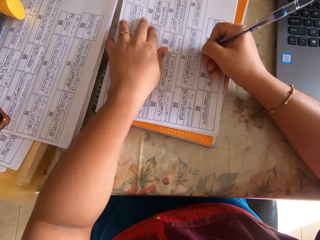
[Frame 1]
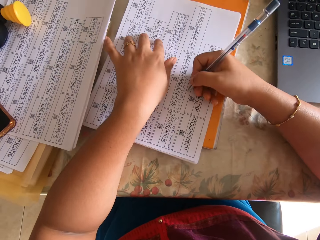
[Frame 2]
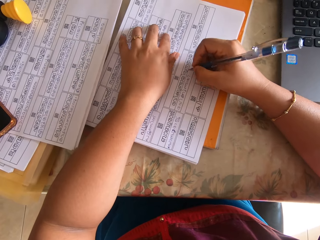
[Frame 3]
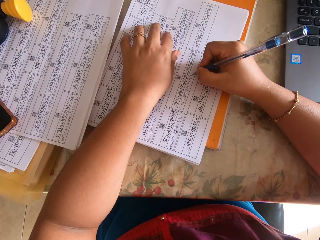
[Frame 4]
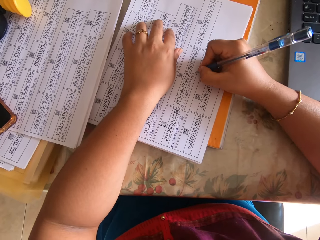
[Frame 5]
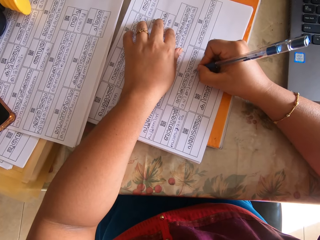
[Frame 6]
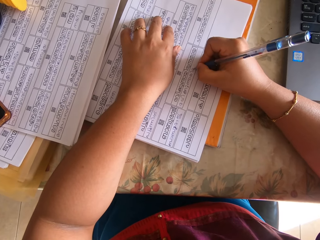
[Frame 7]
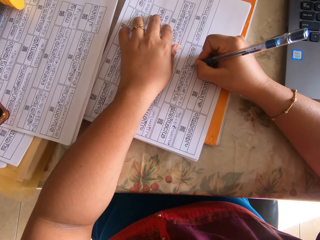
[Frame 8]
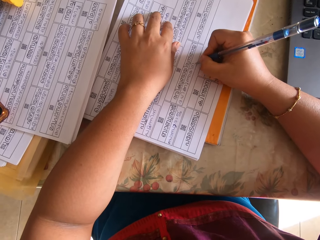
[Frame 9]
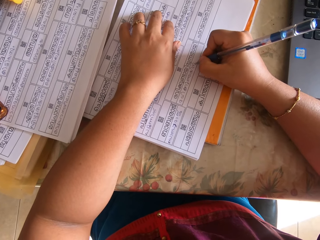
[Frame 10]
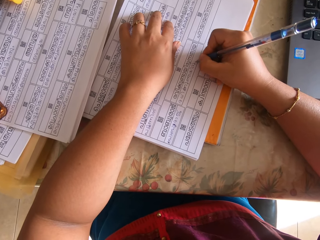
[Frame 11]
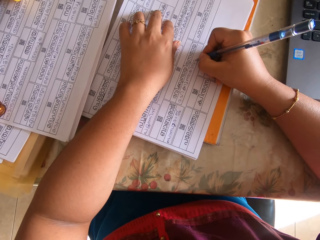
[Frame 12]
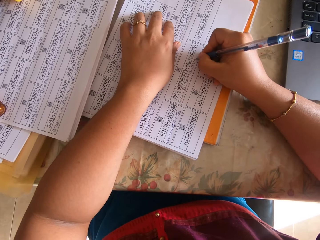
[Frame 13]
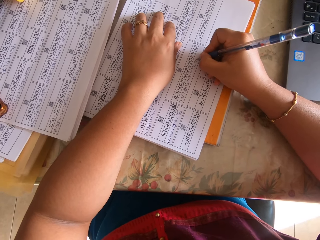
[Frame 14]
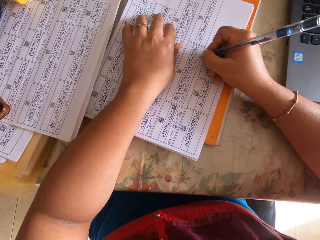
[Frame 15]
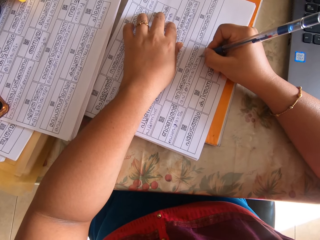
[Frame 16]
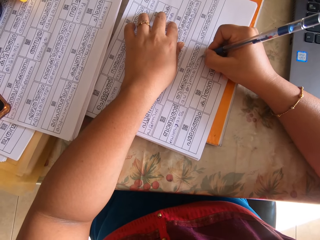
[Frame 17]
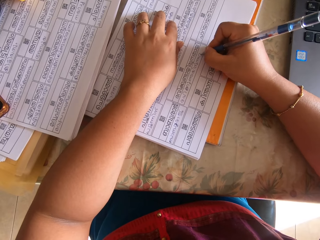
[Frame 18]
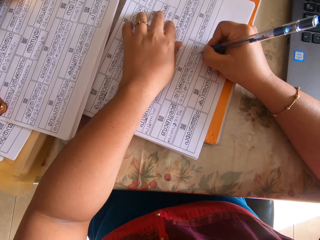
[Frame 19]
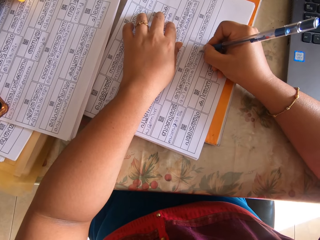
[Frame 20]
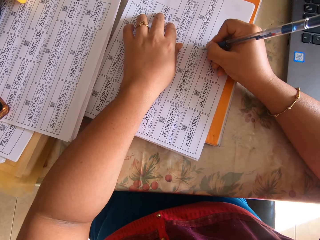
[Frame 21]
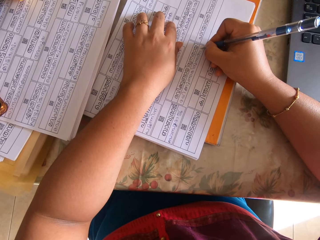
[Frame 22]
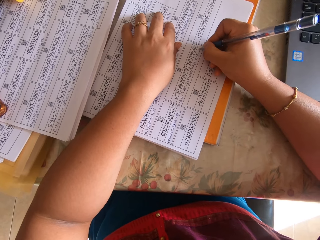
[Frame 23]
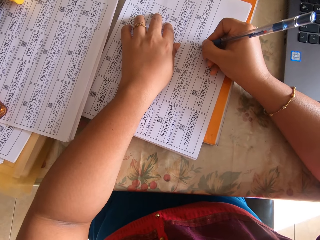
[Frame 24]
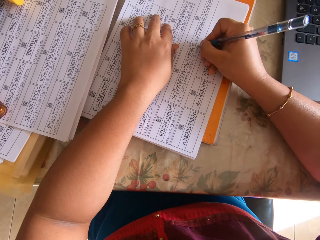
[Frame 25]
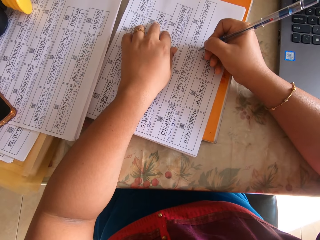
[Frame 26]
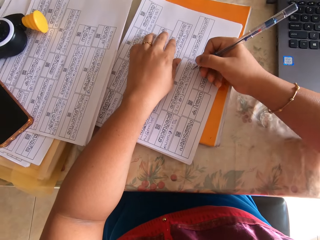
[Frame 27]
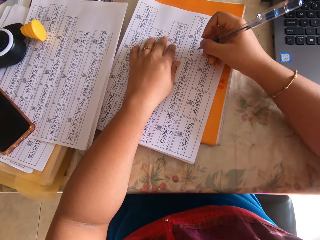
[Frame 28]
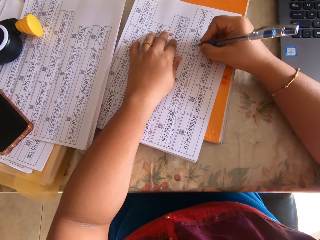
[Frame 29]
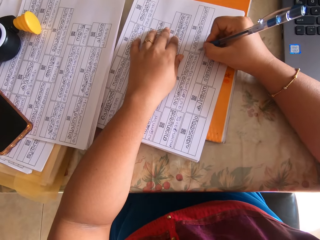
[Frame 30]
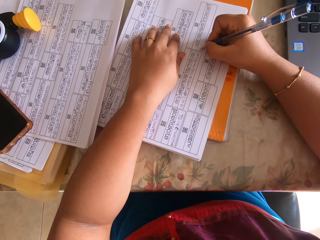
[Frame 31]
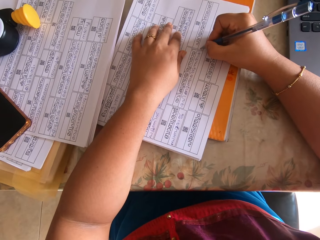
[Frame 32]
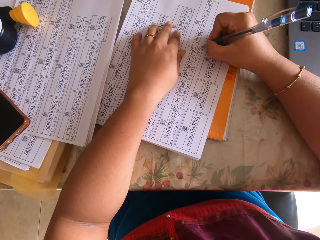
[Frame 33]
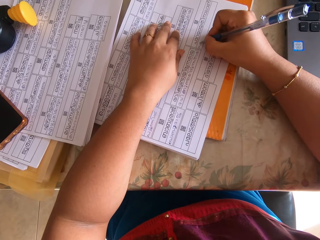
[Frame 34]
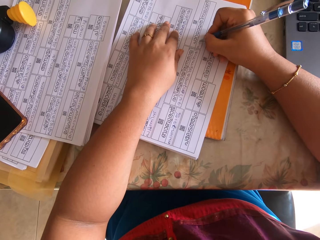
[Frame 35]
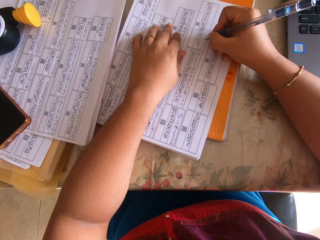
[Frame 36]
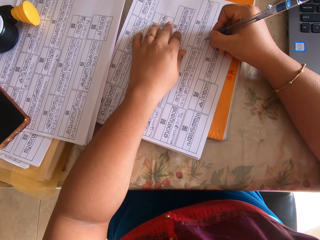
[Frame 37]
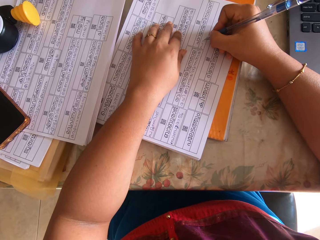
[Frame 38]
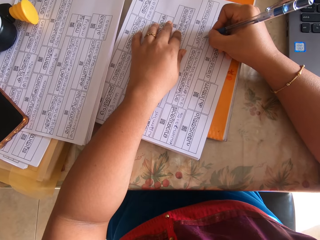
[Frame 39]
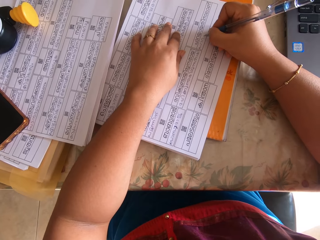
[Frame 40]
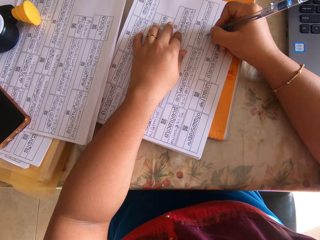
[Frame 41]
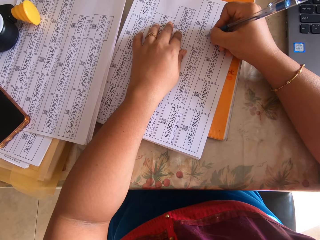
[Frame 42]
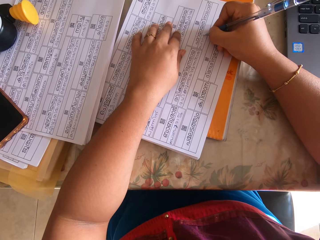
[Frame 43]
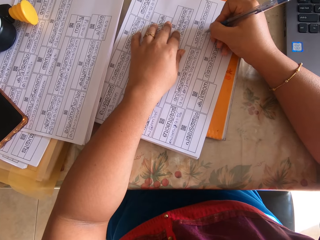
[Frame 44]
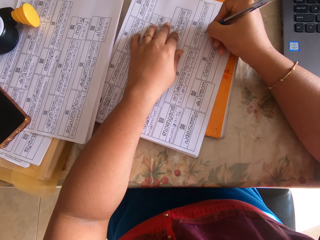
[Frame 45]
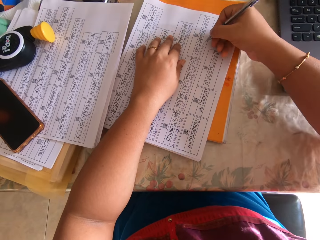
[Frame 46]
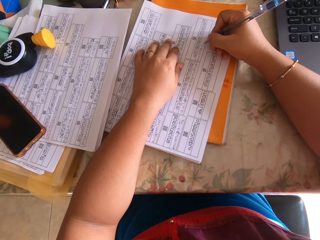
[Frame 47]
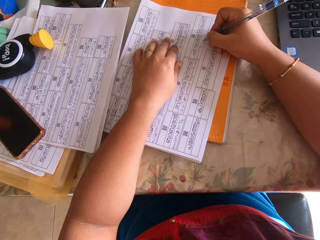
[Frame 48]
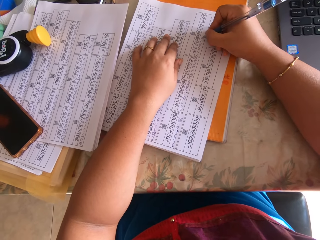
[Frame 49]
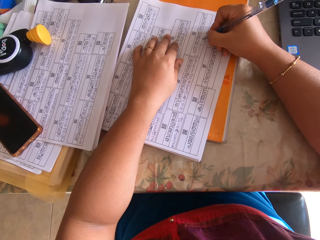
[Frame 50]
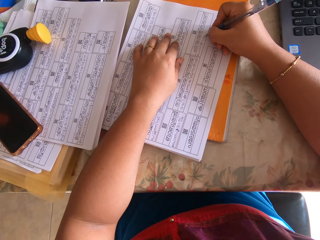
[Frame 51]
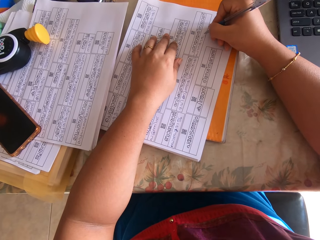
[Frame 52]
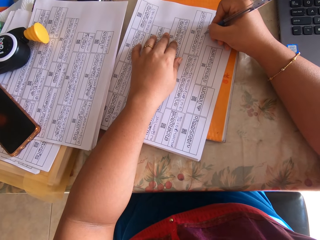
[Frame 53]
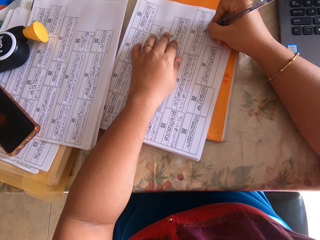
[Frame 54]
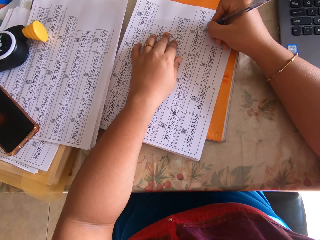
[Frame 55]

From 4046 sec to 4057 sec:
The camera wearer adjusts the paper and writes on the paper with a pen.

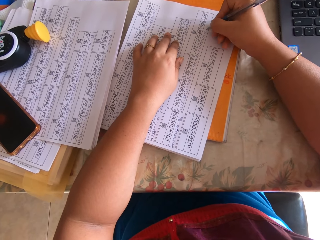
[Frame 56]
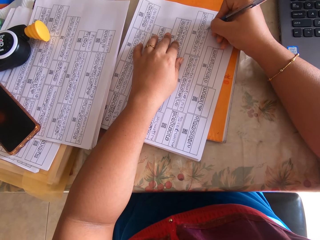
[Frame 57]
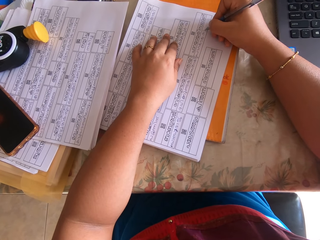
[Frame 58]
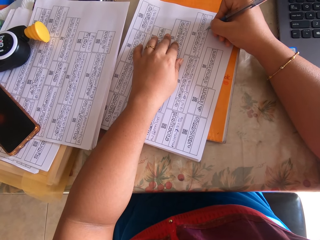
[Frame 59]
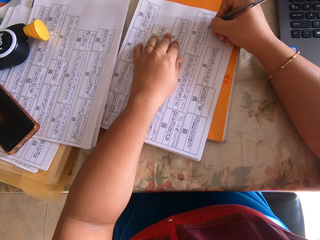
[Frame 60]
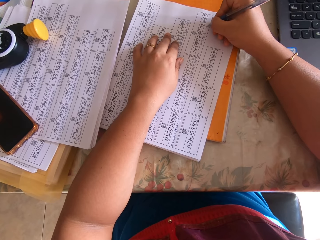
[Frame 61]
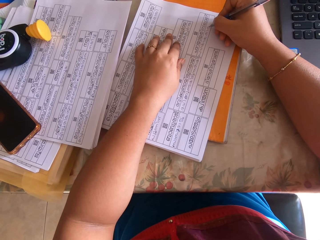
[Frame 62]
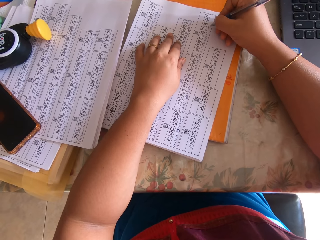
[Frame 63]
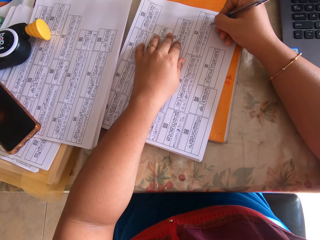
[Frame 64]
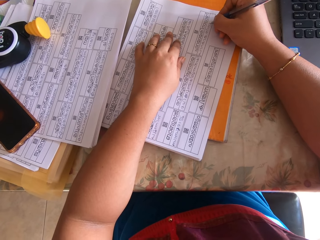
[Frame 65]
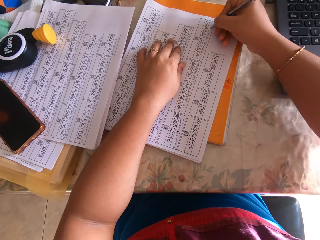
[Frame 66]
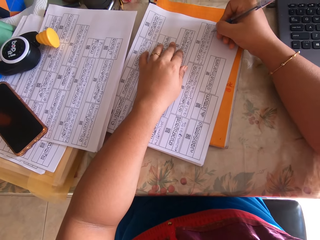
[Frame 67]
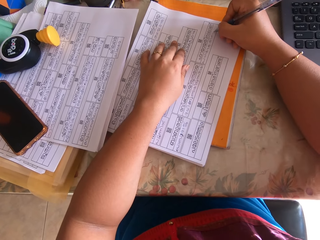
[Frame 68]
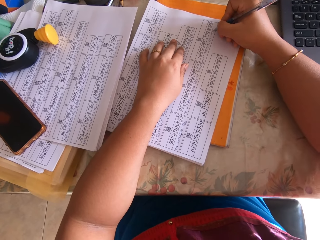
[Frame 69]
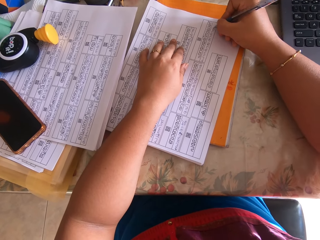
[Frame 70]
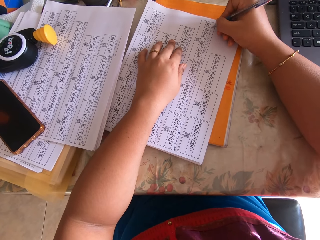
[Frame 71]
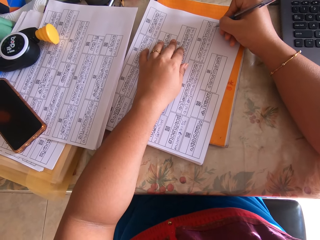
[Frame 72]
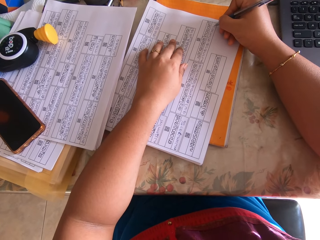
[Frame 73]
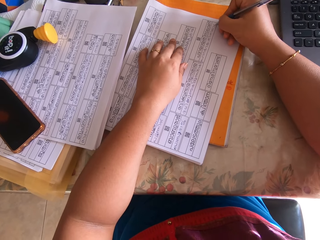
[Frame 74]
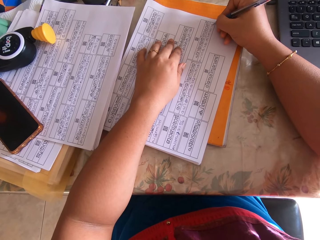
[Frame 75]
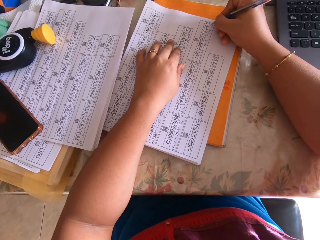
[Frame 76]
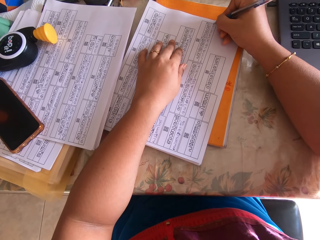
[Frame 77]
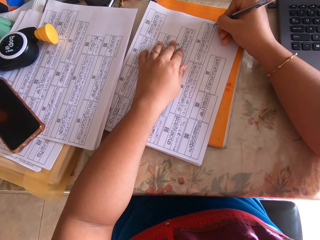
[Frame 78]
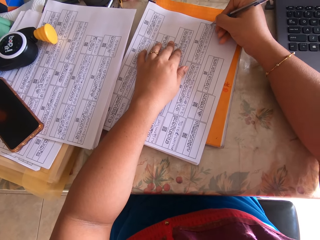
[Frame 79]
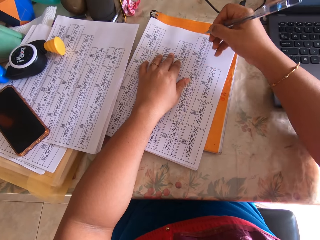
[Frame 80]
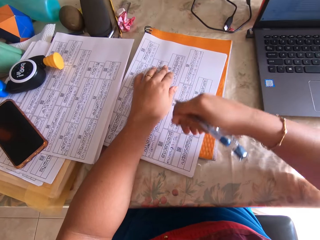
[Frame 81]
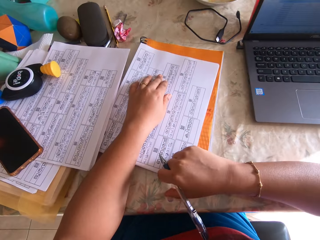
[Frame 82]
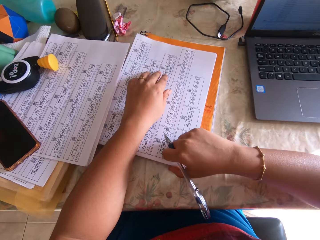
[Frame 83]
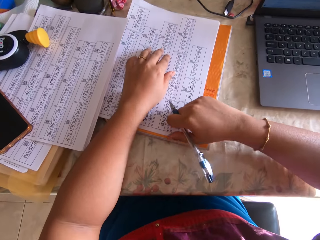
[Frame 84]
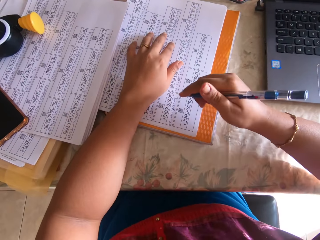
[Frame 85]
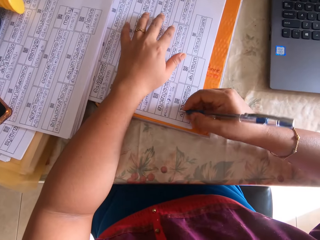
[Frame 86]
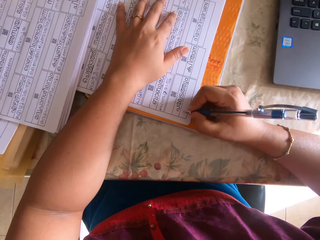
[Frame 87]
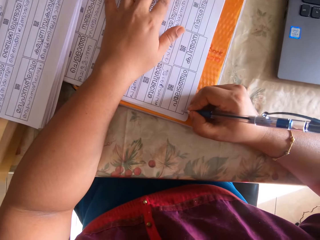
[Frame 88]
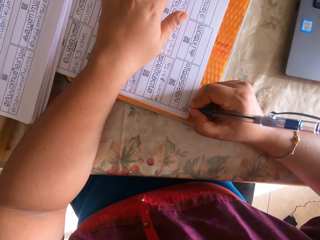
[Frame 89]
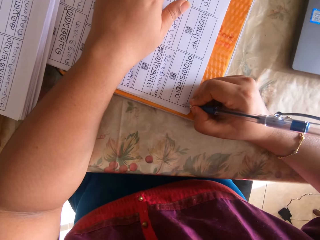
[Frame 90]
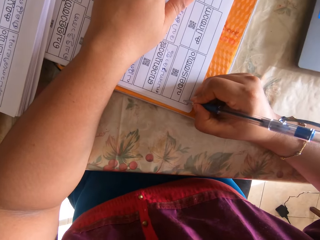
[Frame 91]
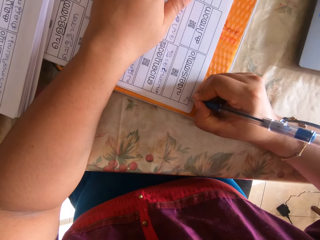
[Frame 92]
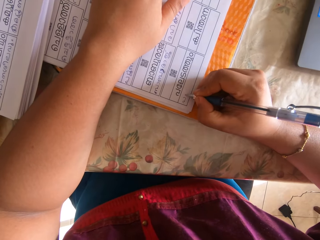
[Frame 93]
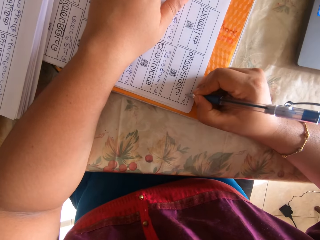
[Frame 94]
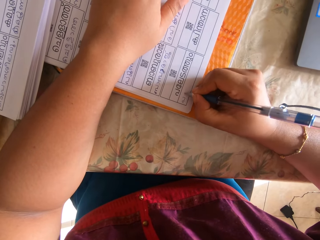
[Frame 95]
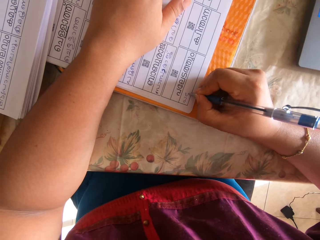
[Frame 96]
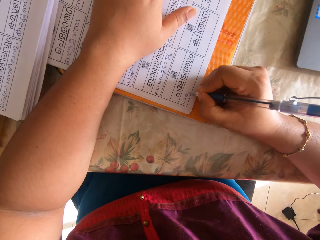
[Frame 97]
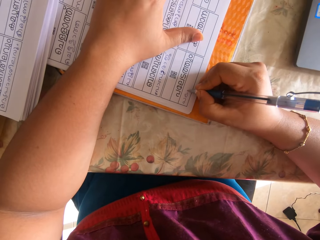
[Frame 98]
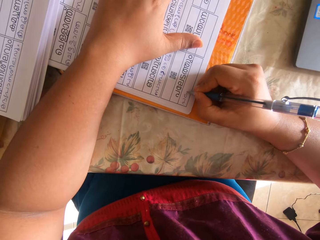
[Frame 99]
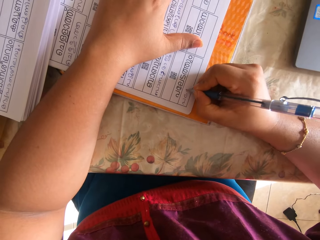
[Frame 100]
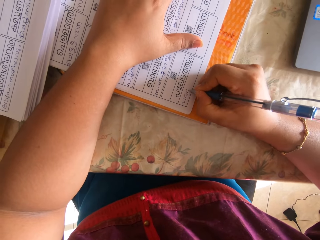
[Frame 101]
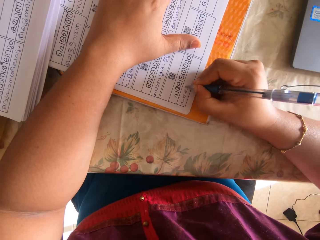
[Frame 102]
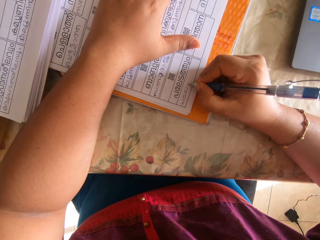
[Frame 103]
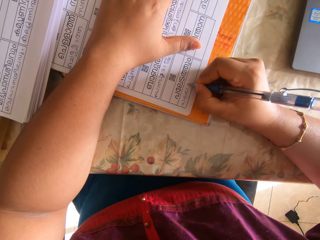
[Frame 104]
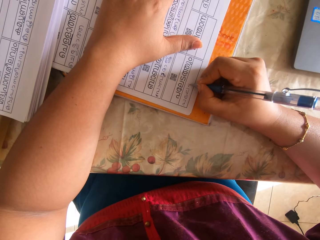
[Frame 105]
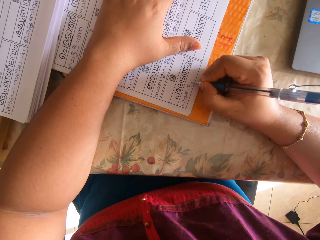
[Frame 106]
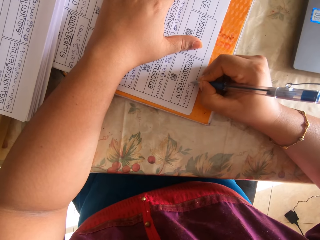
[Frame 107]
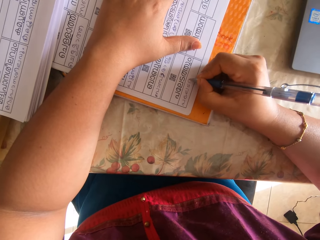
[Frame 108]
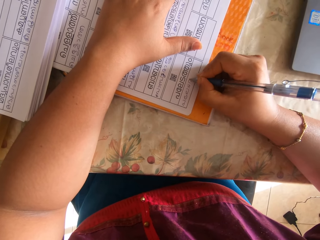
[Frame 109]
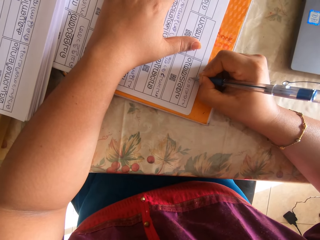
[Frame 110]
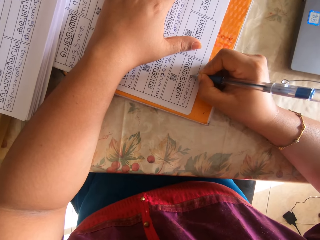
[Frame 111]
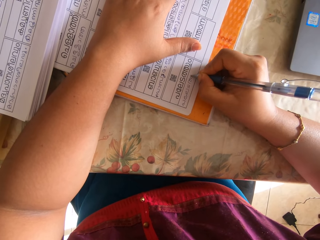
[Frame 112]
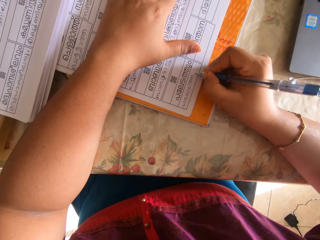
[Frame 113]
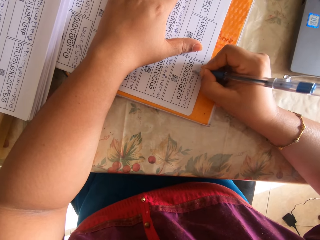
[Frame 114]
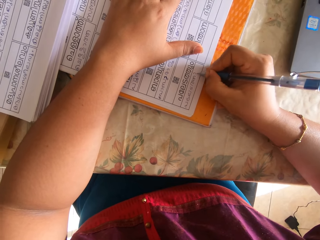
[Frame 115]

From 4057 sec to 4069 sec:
The camera wearer adjusts the paper on the book on the table with her right hand. She writes on the paper on the book on the table with the pen in her right hand.
